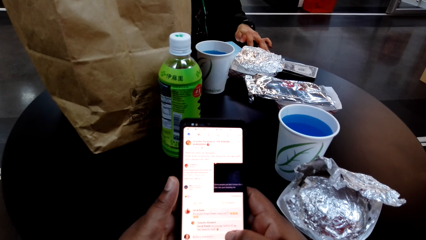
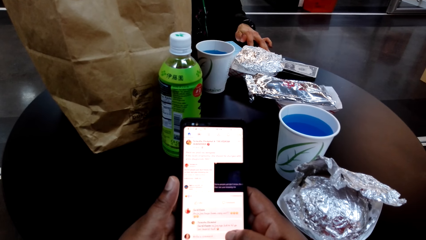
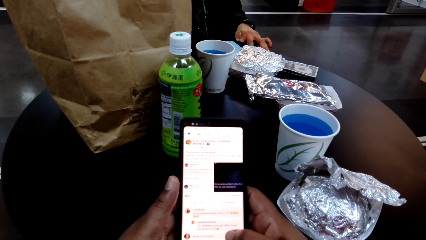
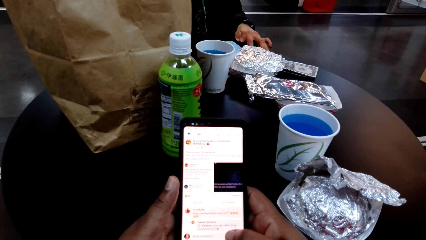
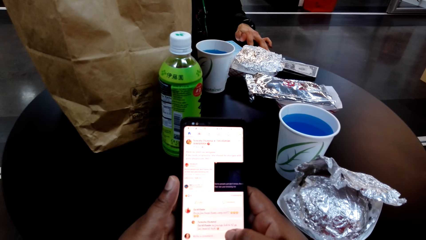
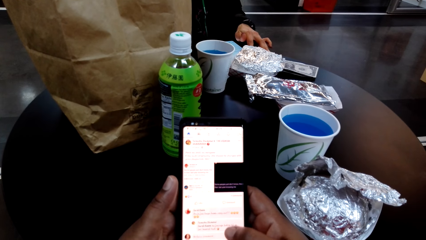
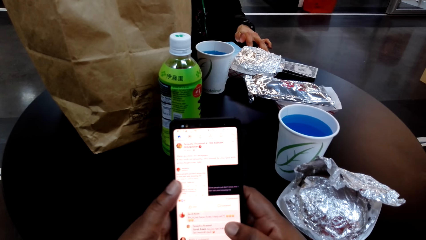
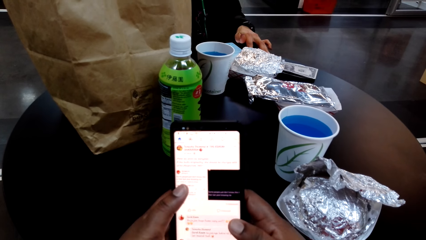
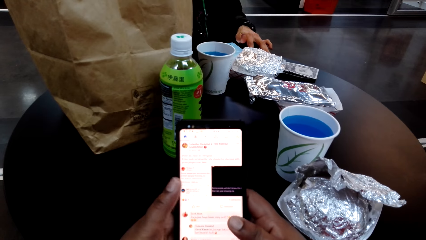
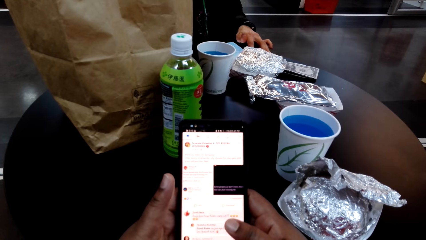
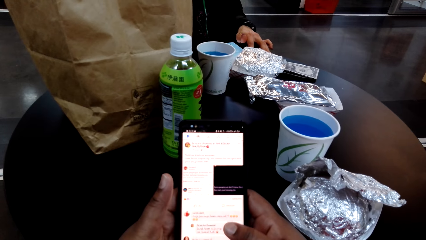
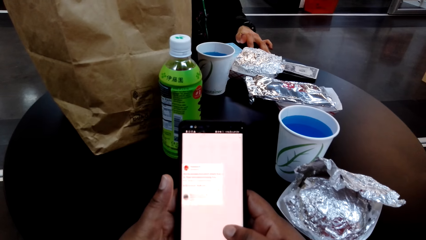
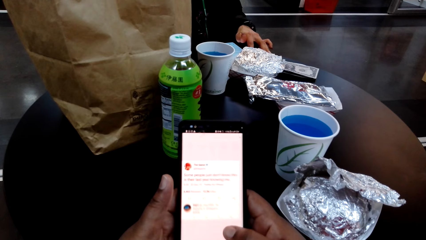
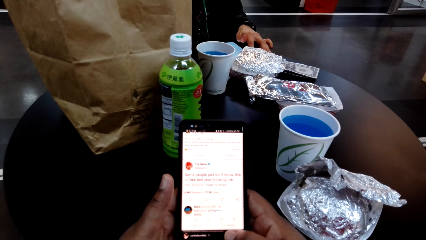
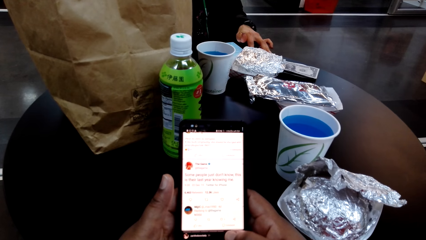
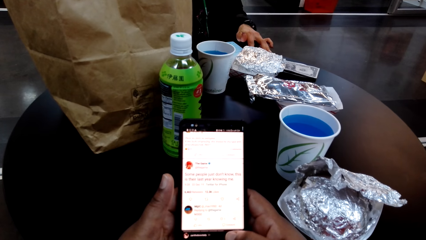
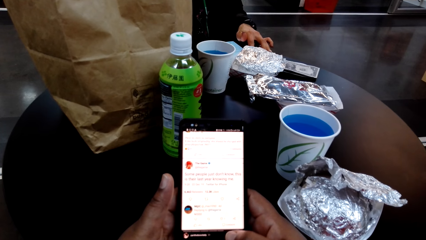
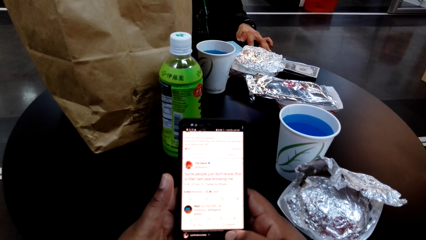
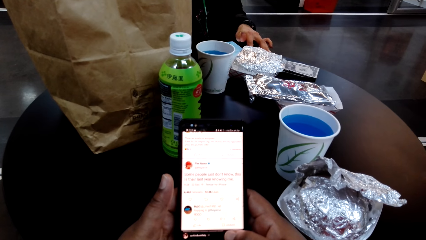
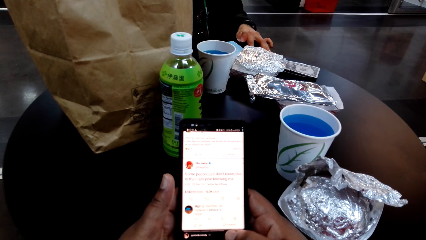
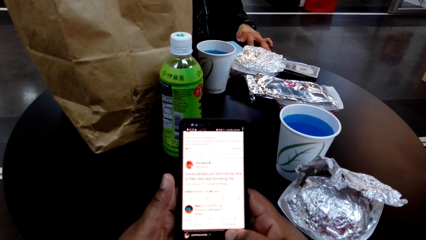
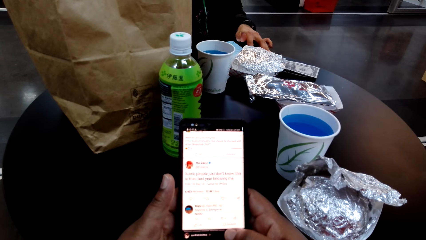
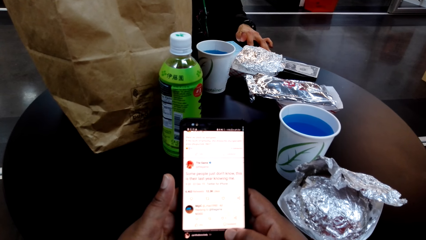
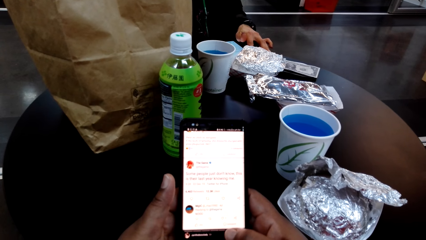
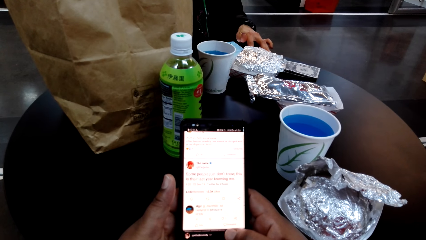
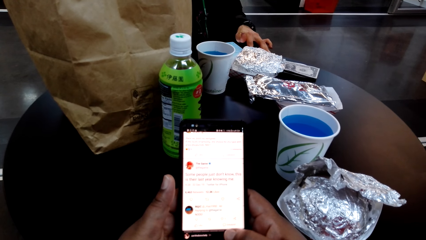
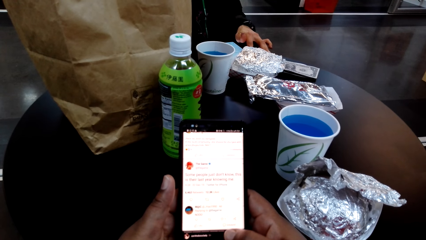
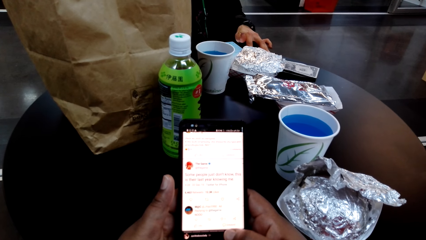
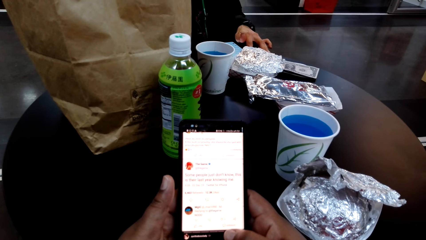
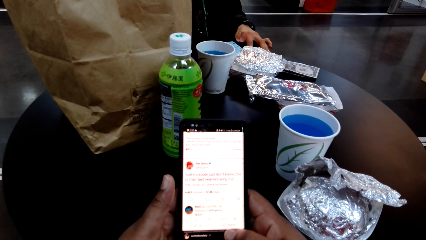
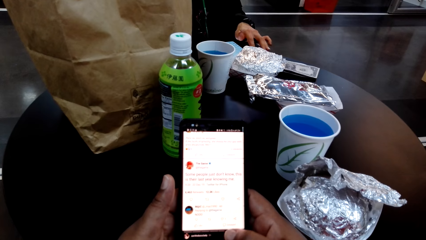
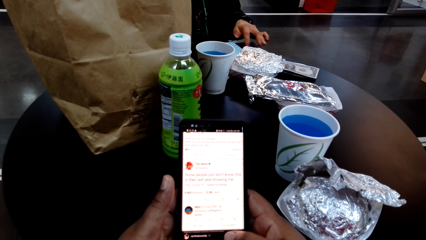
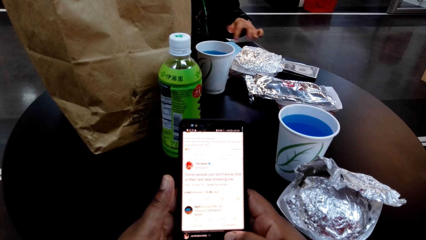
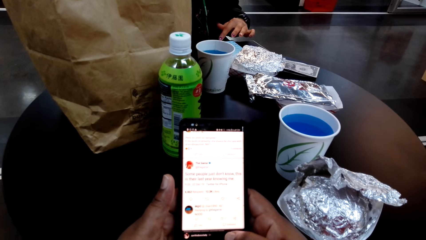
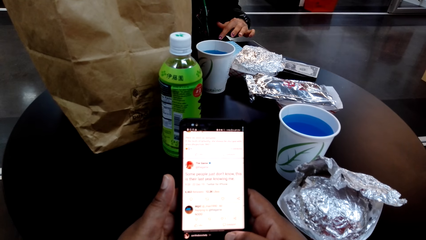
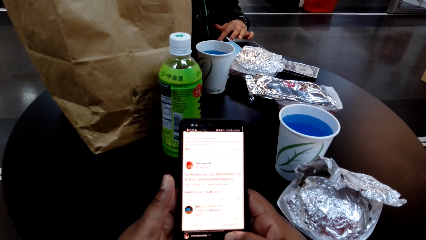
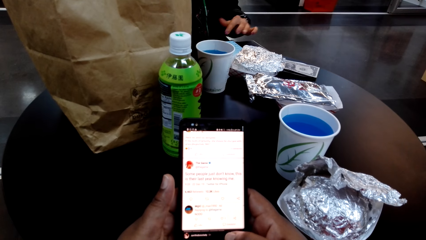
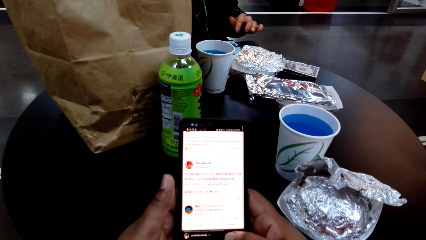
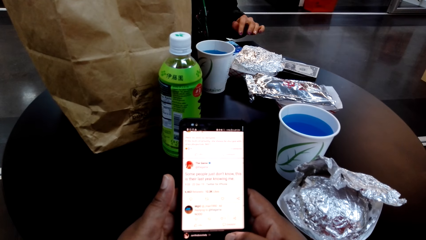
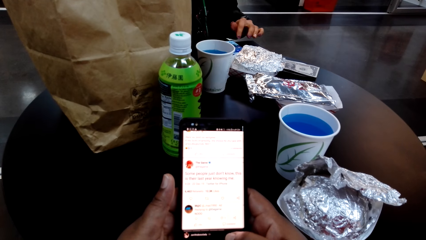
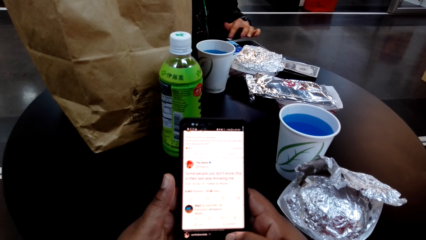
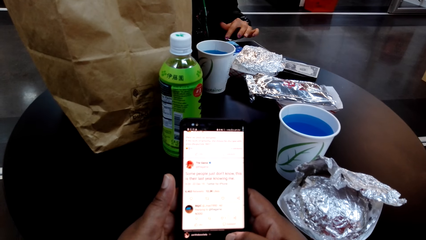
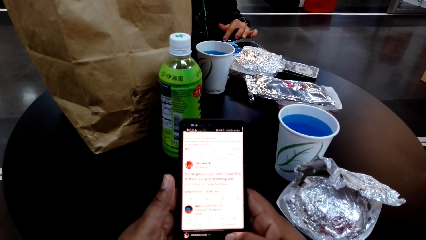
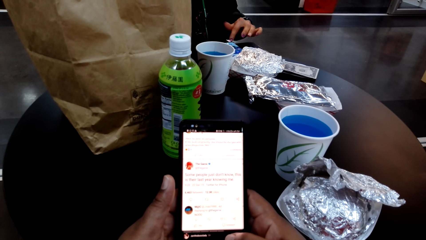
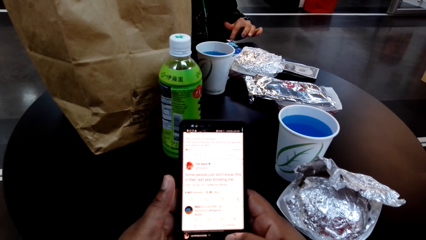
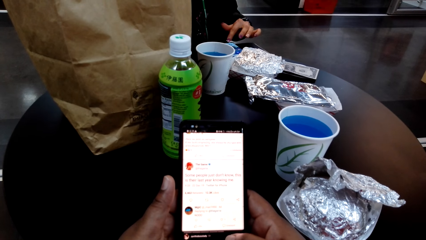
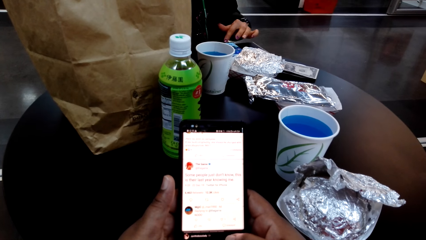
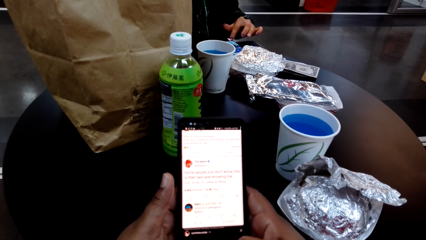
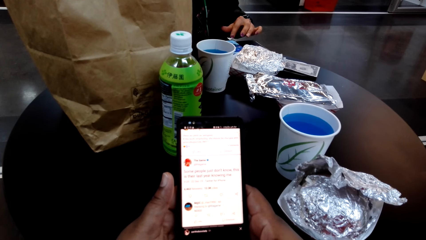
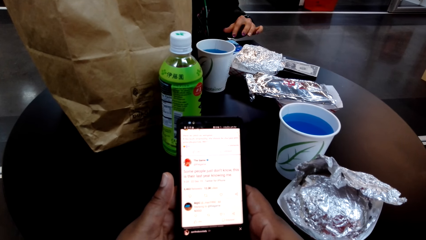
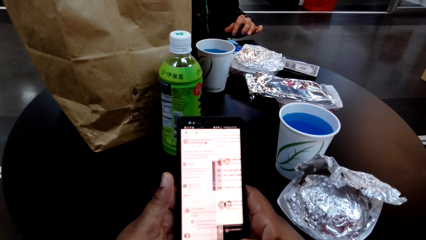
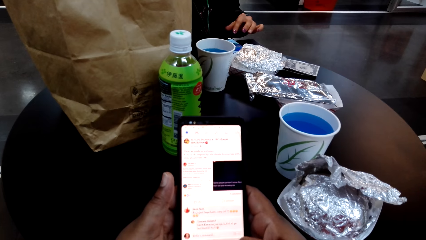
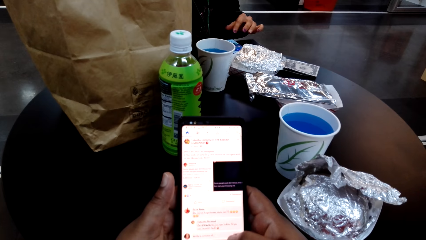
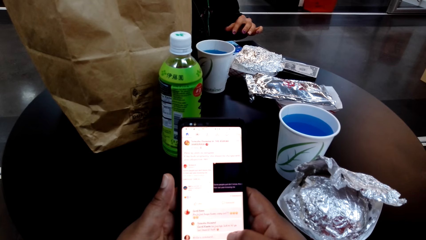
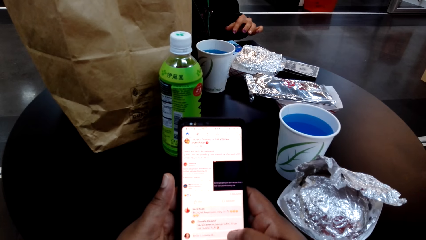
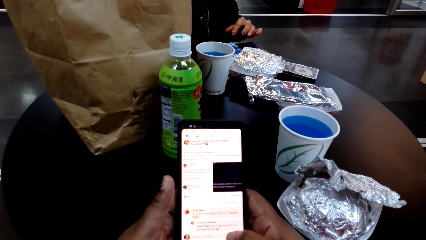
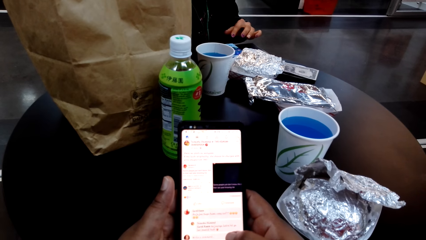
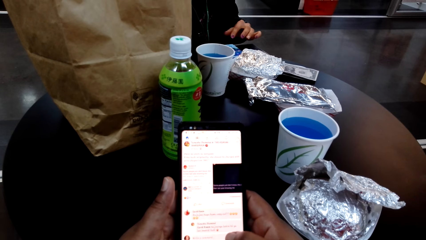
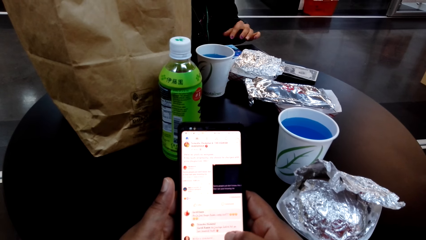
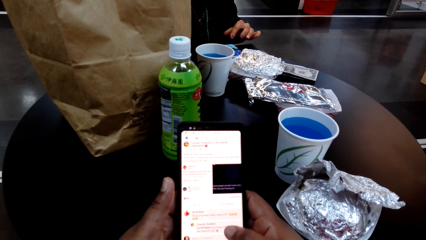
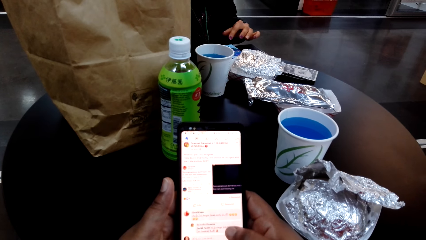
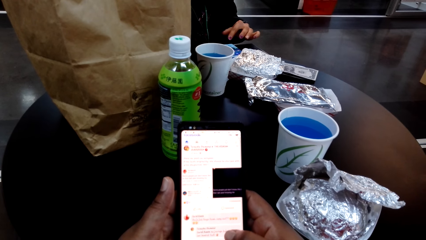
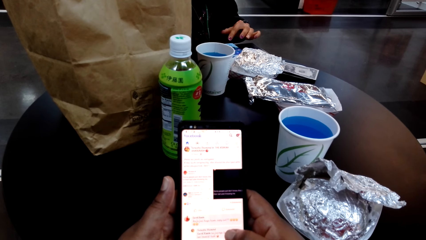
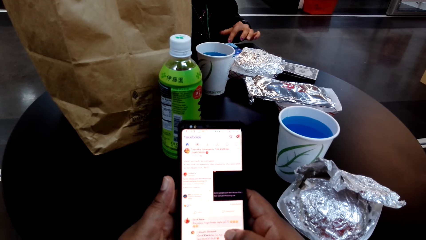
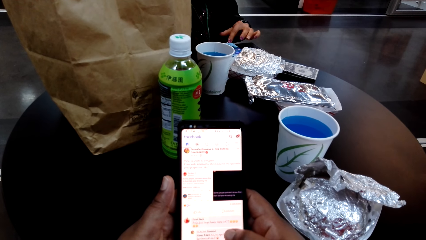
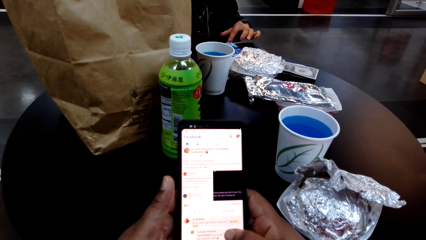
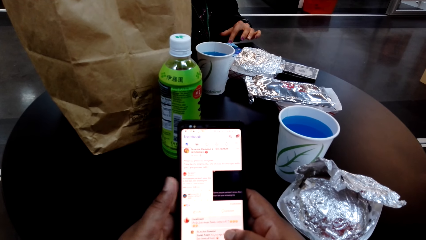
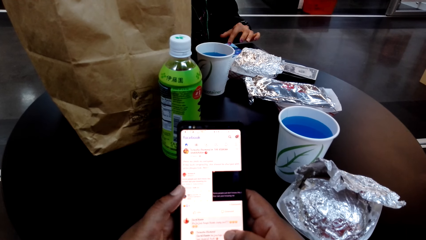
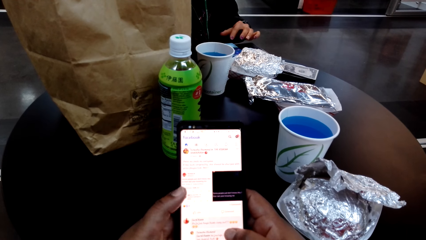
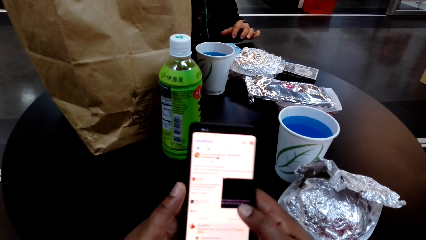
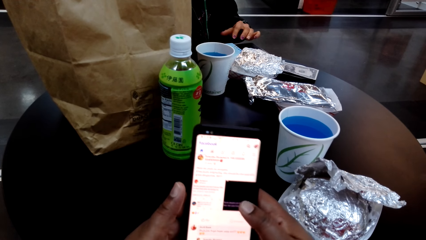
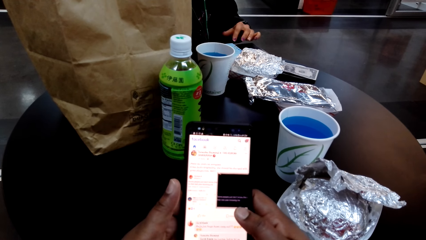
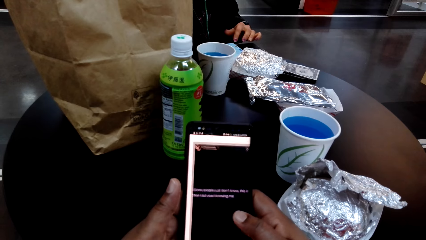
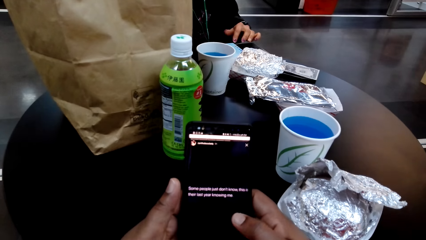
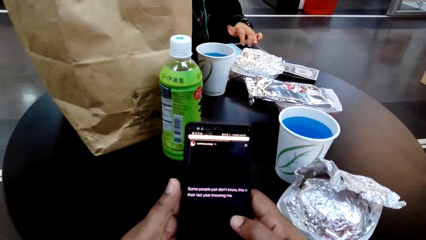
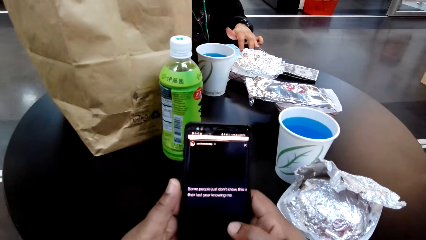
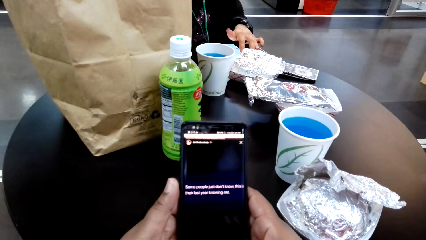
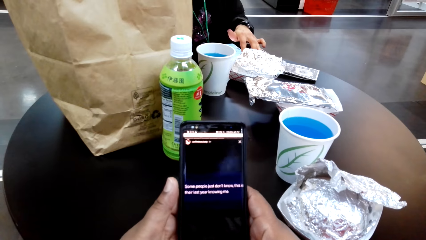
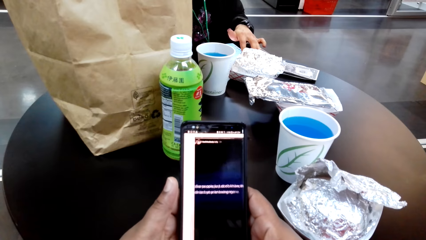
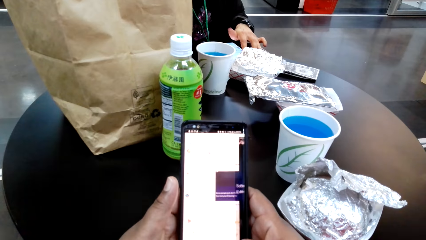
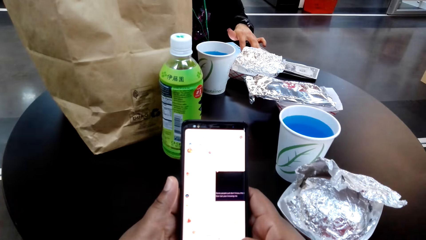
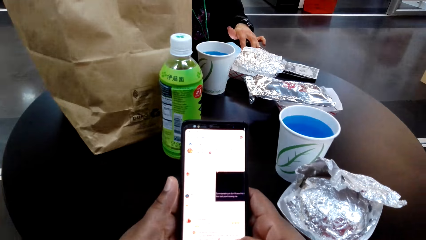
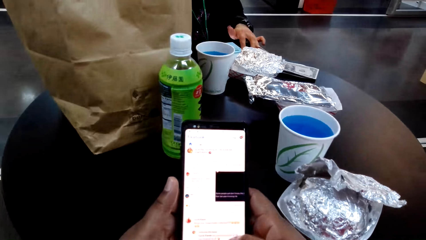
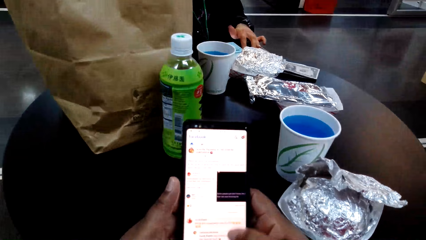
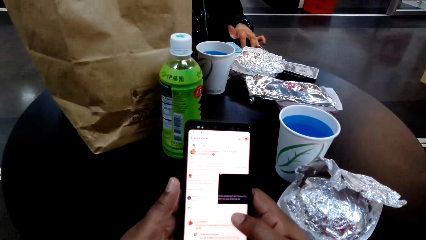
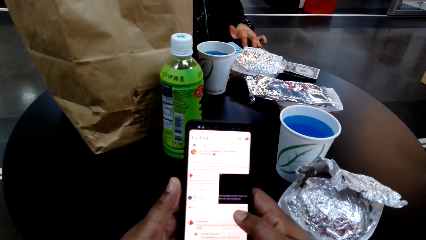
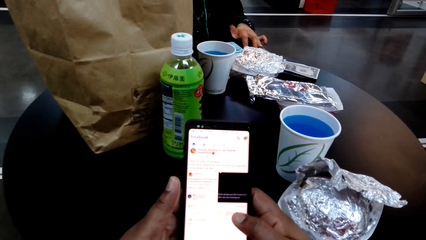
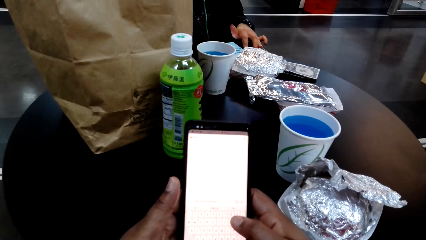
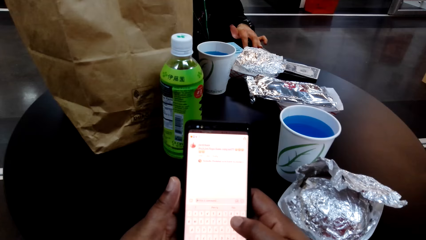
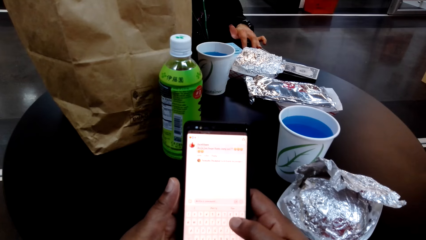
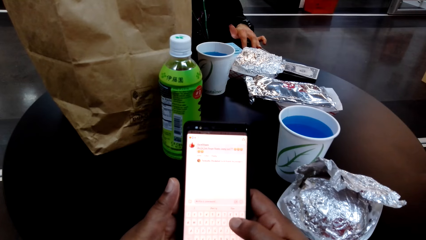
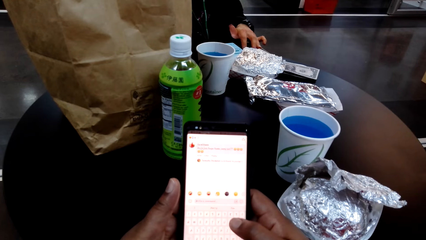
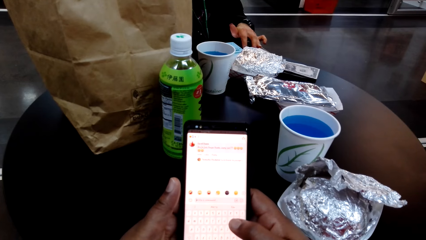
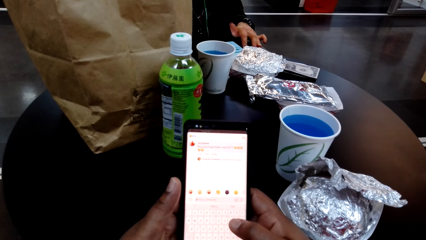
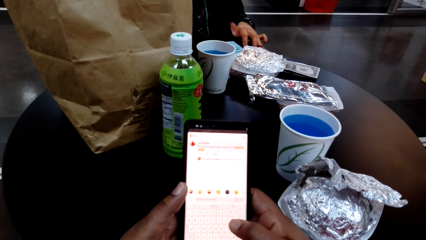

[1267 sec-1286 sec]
The camera wearer stares on her cellphone. They scroll on her cellphone.
